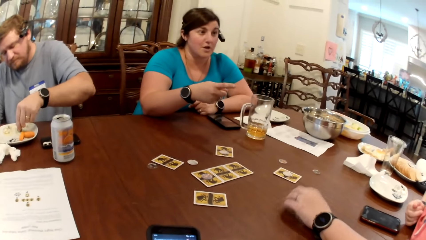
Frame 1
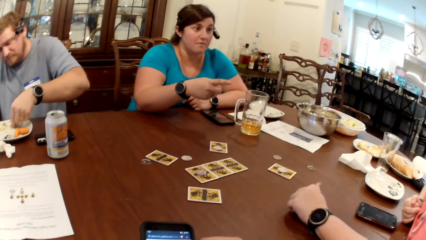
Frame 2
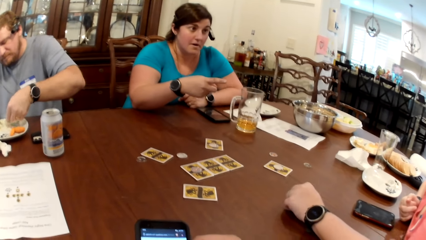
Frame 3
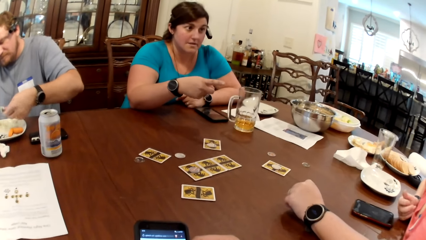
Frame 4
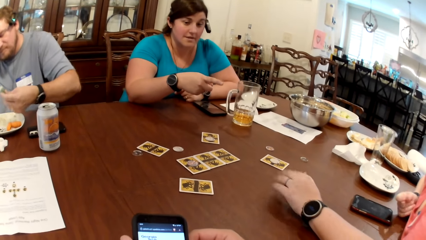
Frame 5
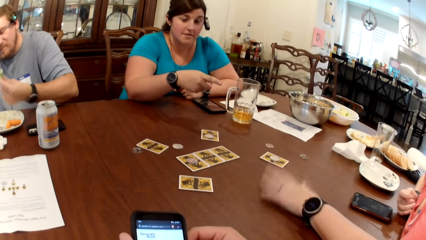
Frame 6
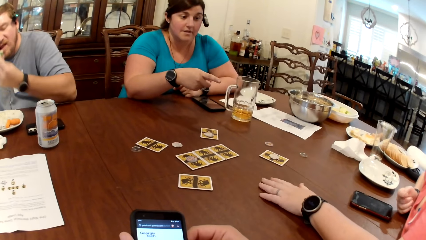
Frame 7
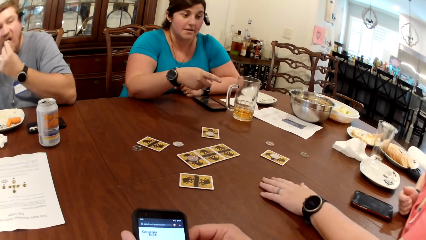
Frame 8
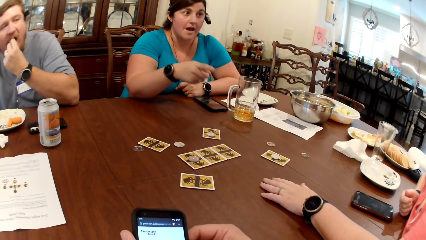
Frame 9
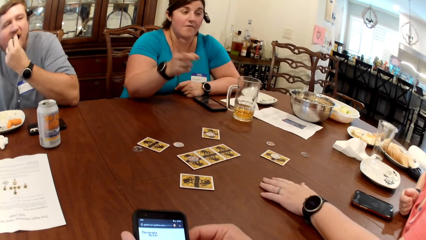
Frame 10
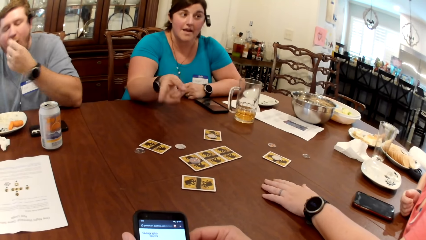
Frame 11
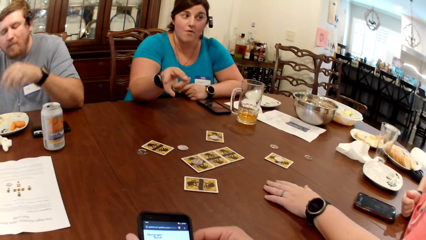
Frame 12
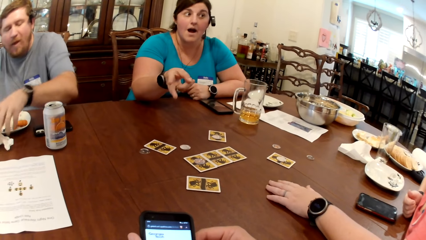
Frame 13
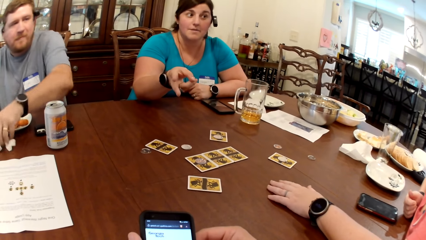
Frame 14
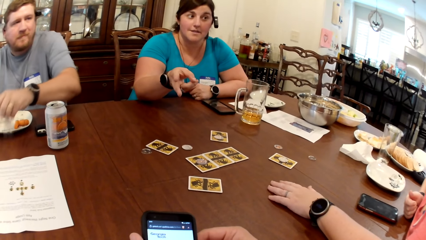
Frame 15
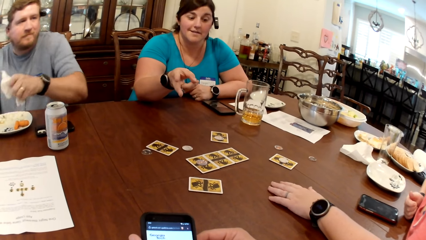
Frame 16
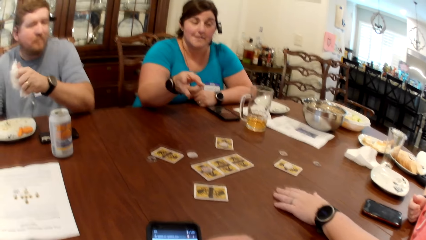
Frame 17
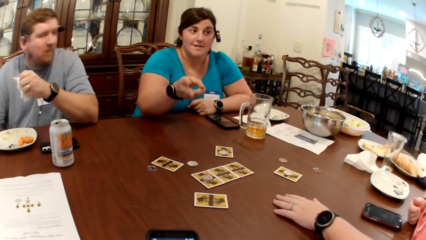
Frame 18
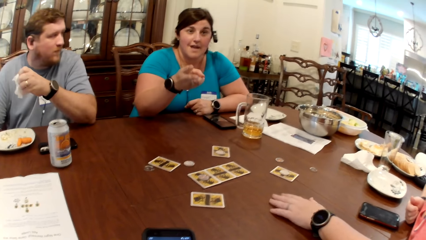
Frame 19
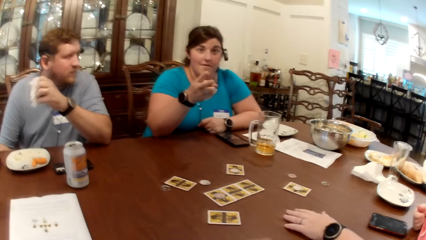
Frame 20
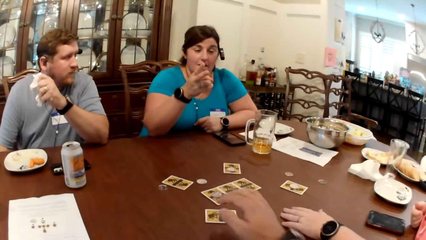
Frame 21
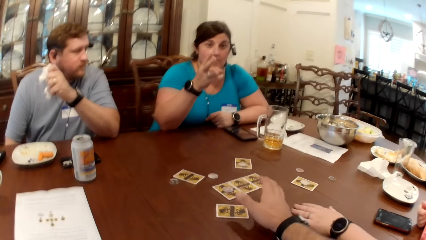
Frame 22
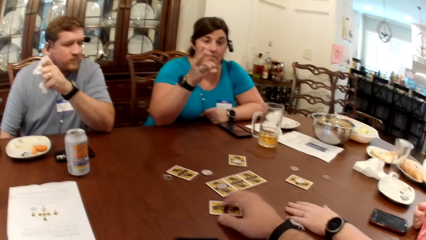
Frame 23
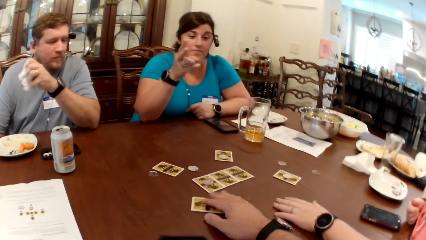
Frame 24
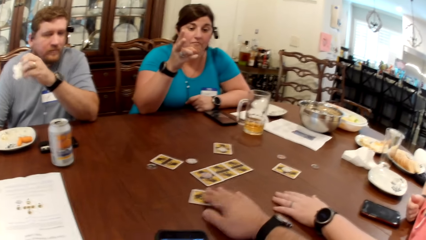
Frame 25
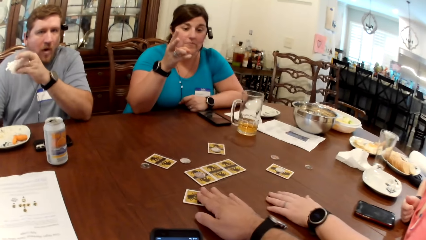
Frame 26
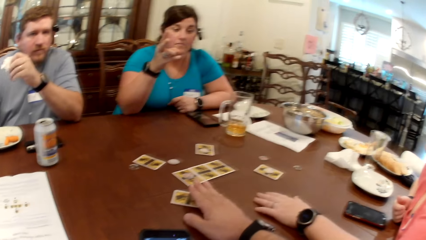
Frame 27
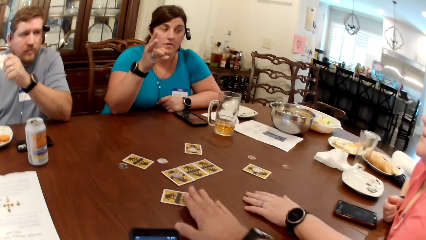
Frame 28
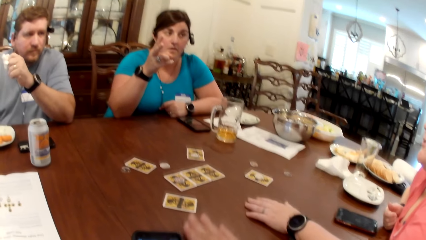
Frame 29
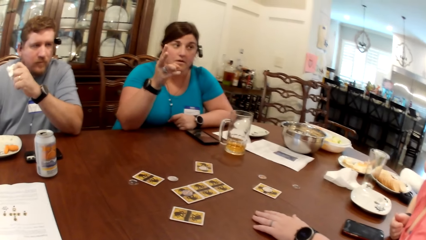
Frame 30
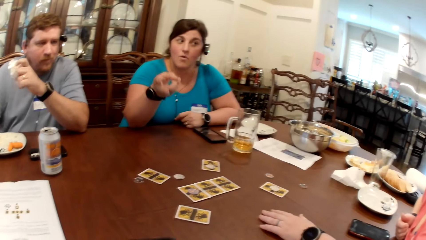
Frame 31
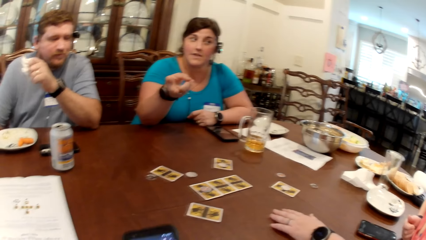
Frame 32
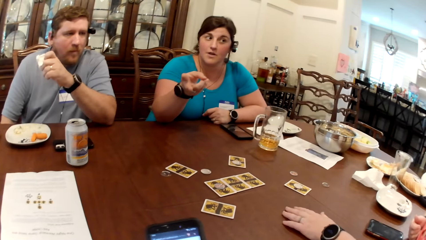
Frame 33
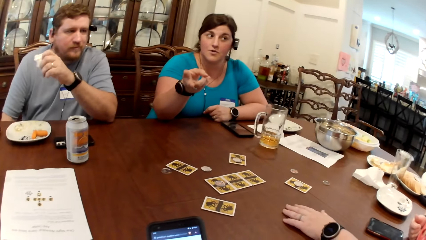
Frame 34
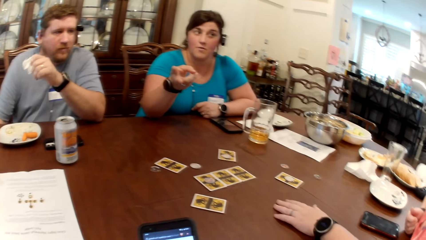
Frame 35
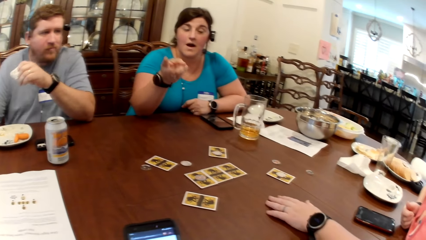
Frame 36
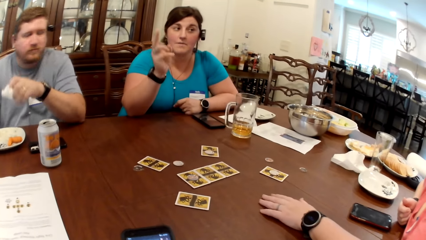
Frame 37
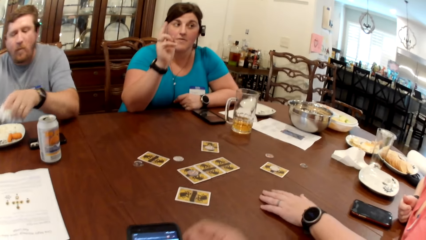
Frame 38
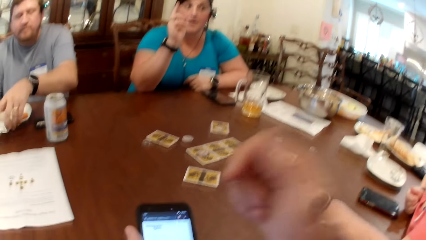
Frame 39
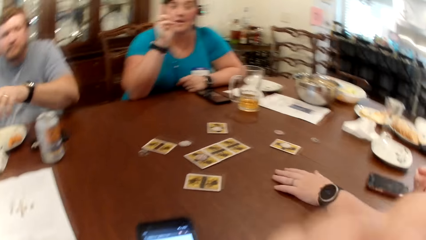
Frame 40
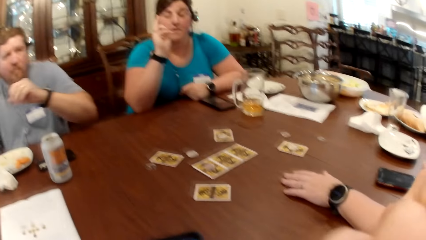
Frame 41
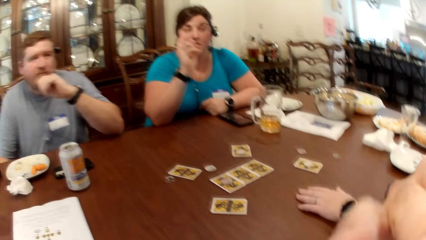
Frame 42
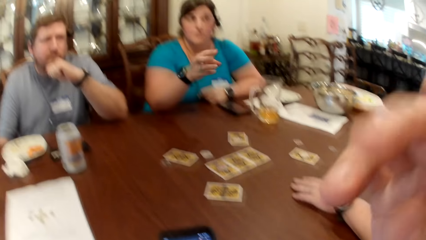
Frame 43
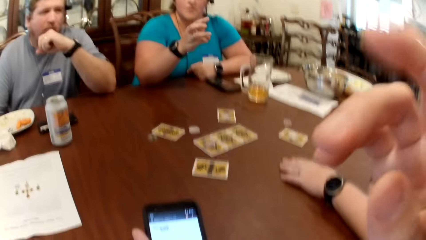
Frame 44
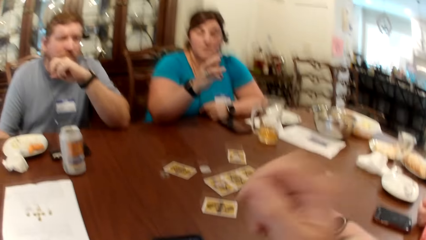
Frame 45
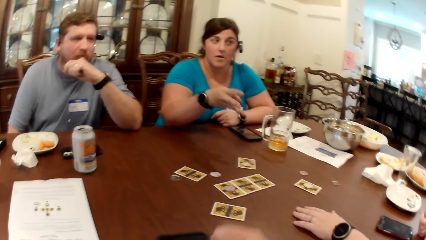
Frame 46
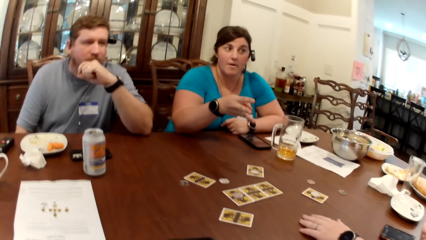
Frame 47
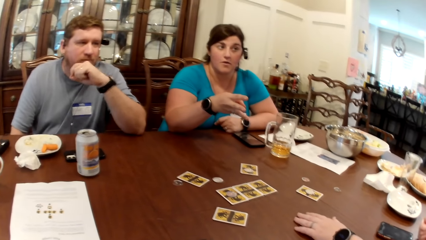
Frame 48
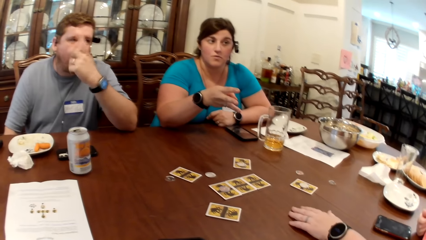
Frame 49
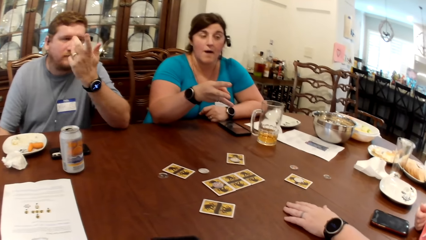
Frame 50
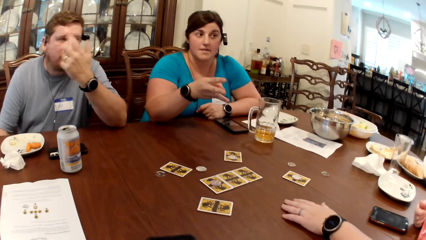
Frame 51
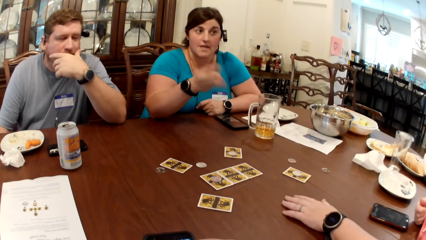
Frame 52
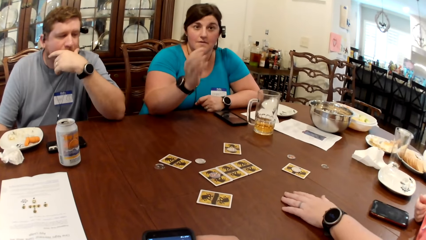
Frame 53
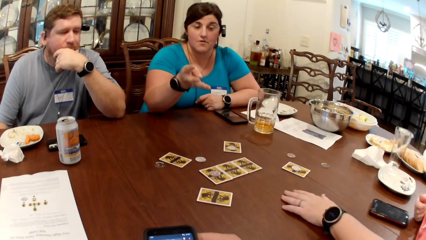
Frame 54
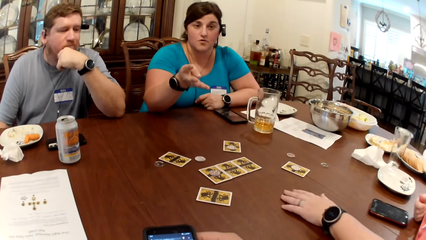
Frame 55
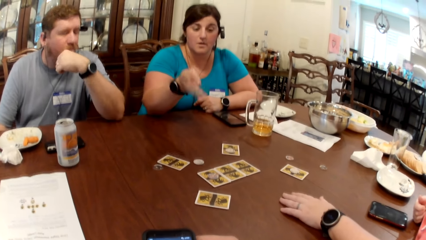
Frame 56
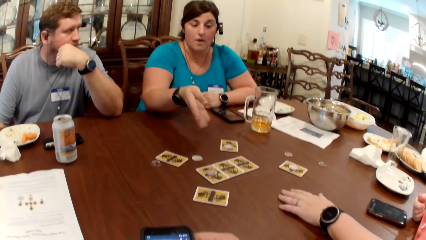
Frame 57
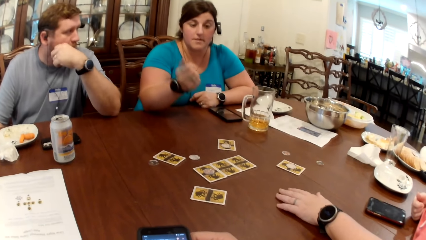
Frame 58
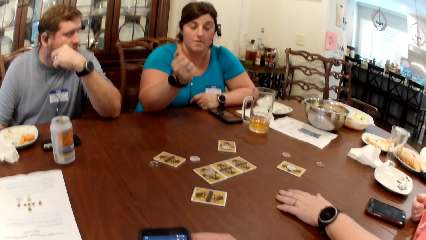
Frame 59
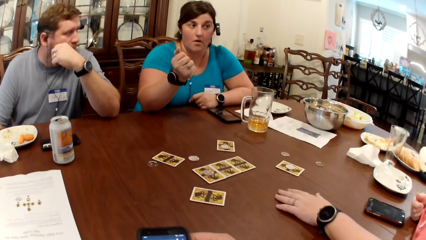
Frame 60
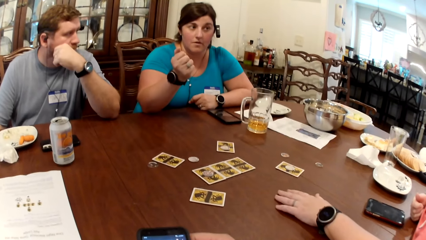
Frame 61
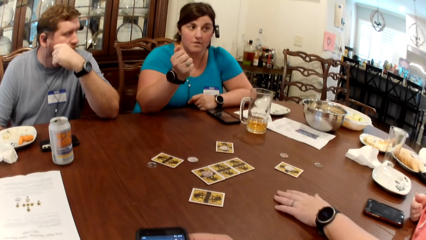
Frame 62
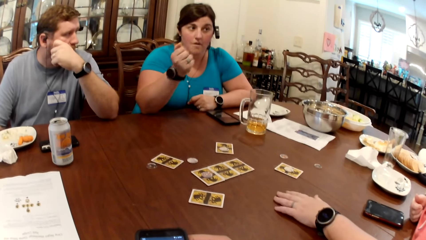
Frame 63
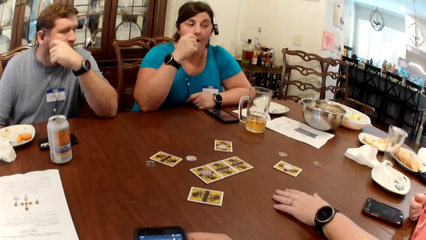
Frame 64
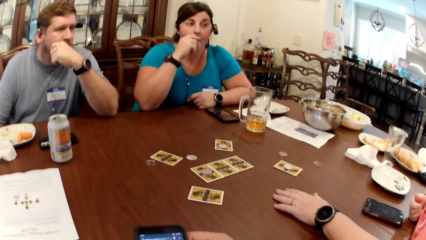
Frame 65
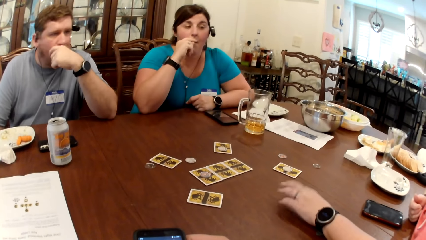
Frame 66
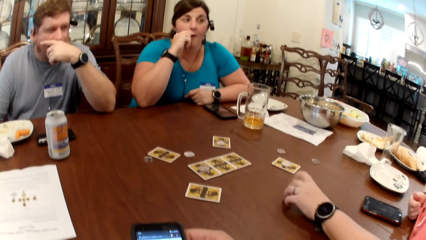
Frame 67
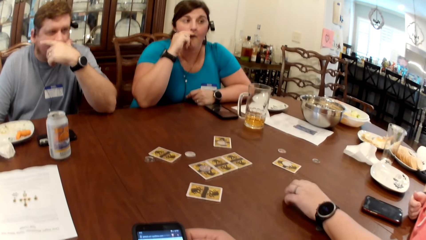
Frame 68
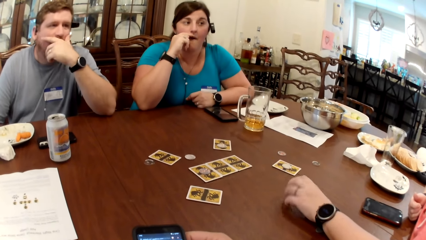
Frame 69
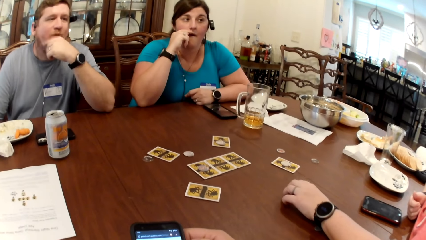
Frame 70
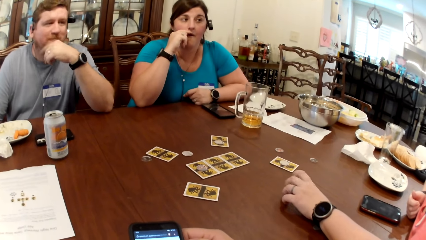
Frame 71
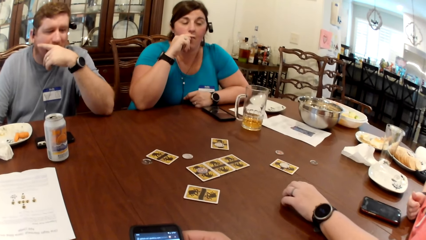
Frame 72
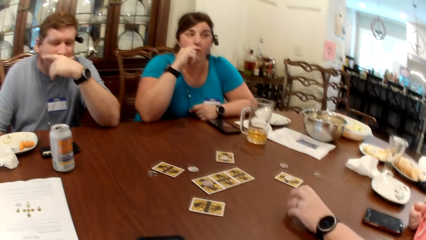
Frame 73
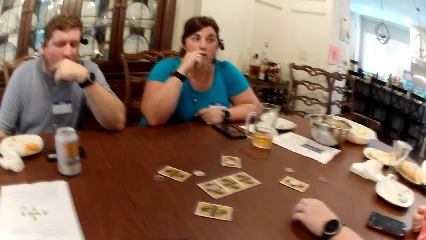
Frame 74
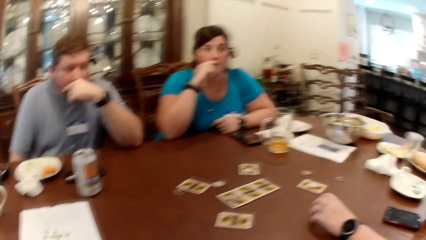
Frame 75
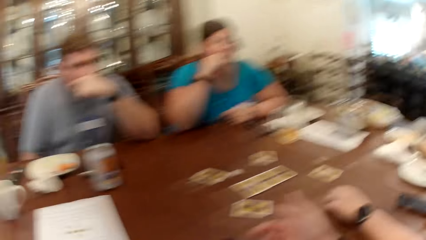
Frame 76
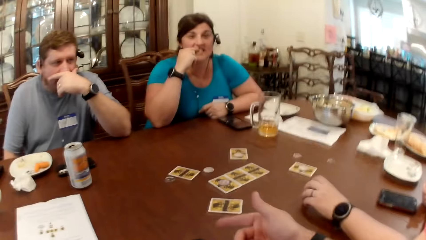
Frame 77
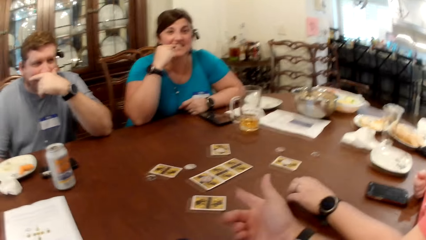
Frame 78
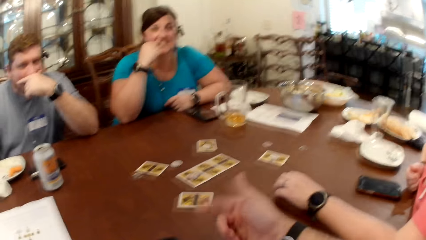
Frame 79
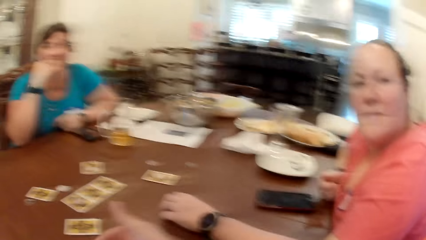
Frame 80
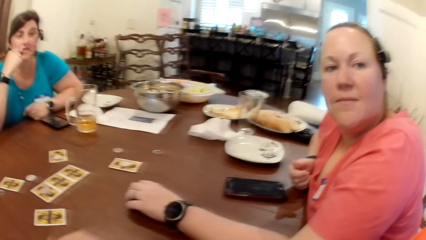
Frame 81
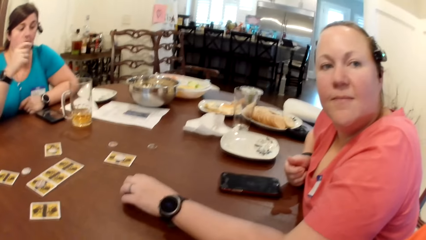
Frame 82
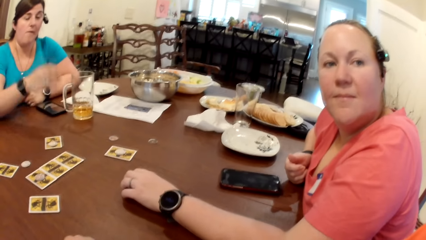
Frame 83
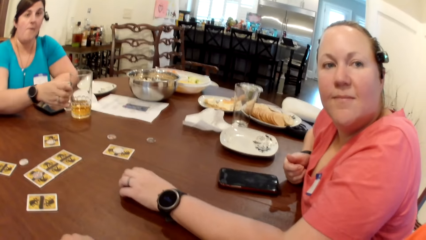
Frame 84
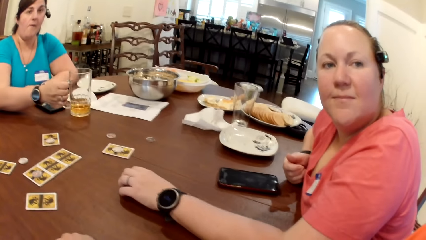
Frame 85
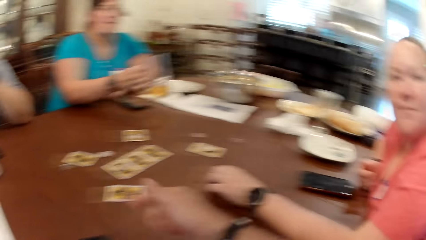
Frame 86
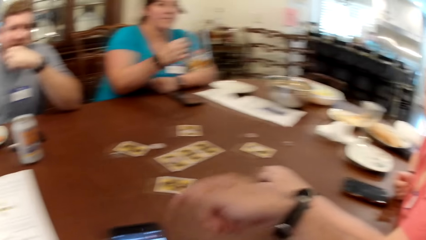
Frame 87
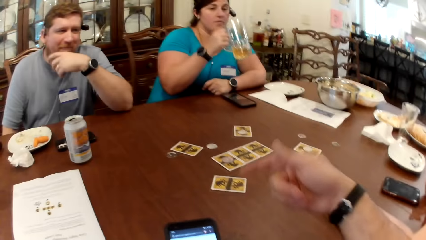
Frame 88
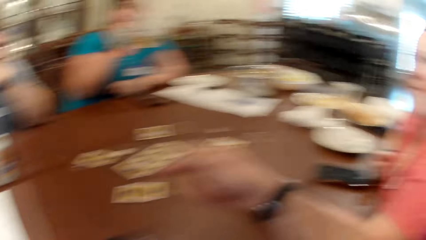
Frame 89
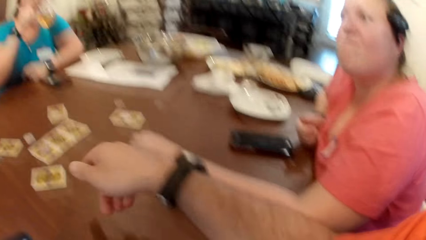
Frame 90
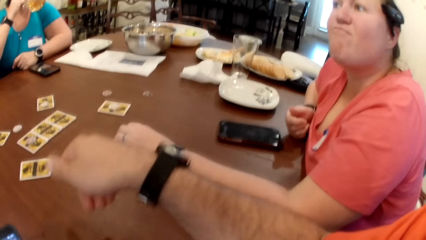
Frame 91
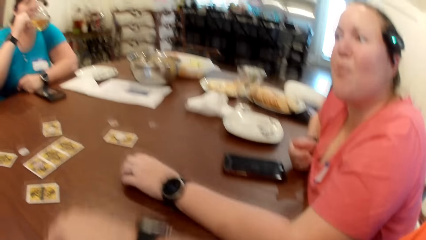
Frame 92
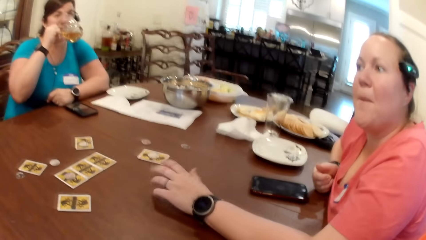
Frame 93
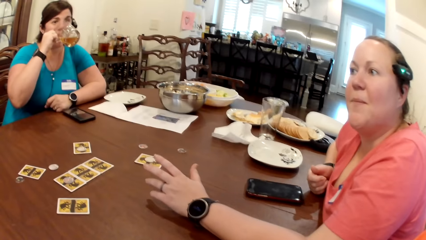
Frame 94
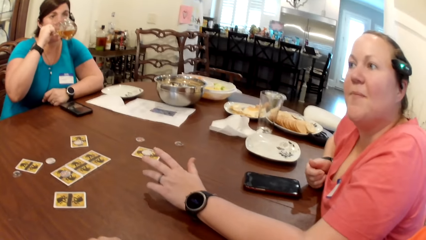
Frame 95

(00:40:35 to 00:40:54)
The man eats the snack in his left hand. The man picks up a tissue paper from the table with his left hand. The camera wearer adjusts the card on the table with his right hand. The man drops the tissue in his left hand on the table. The camera wearer touches his face with his right hand. A woman picks up a cup from the table with her right hand. The woman drinks from the cup in her right hand. The man interacts with another woman.
